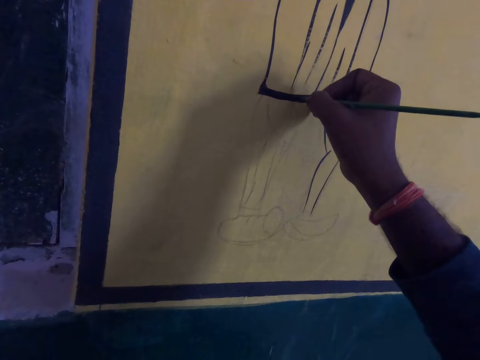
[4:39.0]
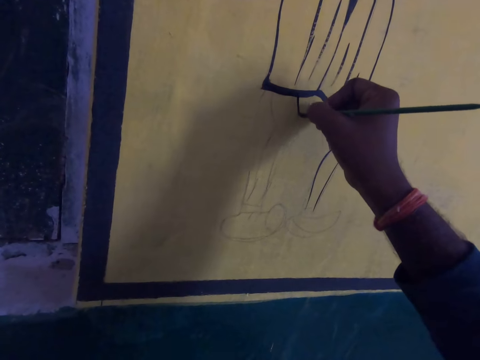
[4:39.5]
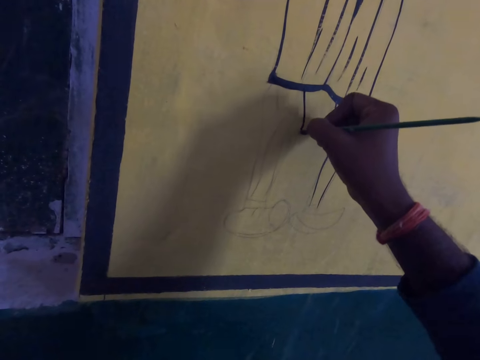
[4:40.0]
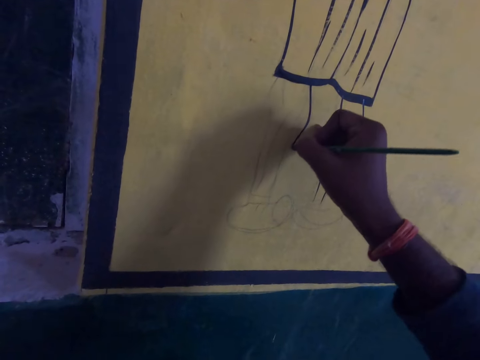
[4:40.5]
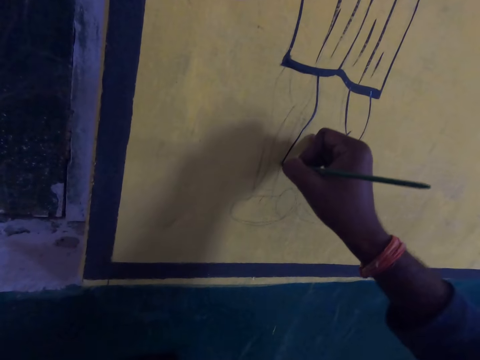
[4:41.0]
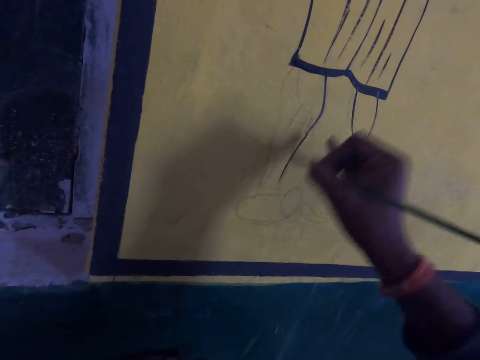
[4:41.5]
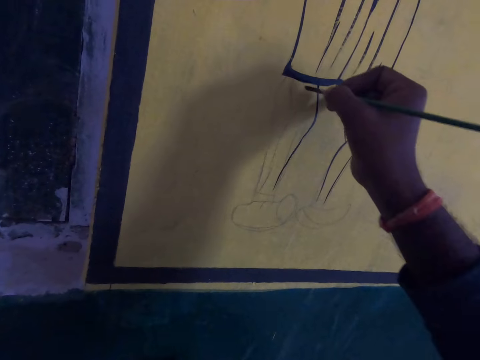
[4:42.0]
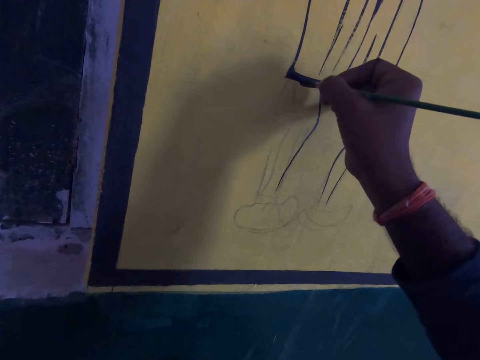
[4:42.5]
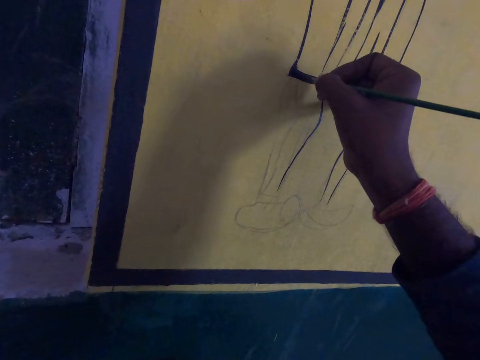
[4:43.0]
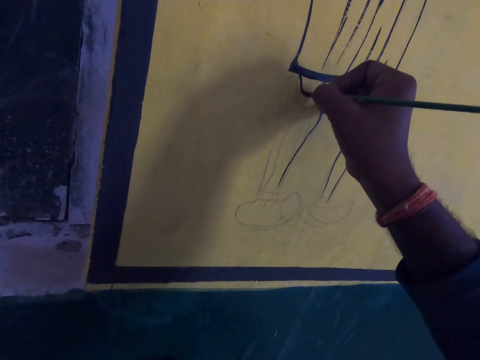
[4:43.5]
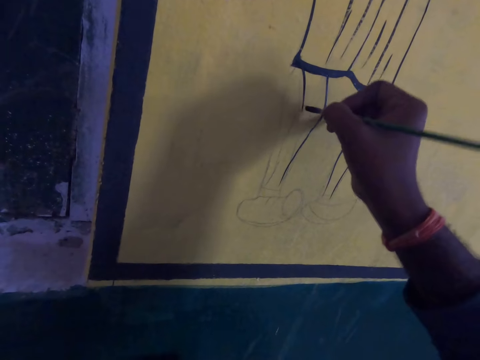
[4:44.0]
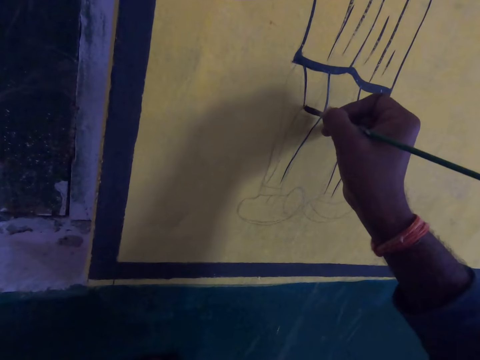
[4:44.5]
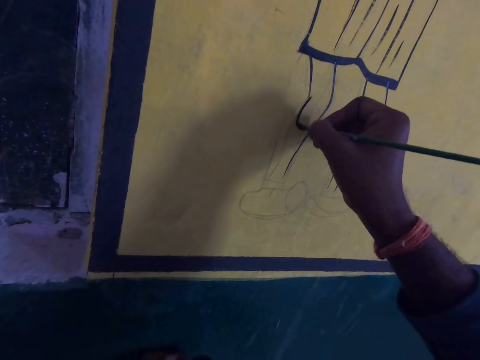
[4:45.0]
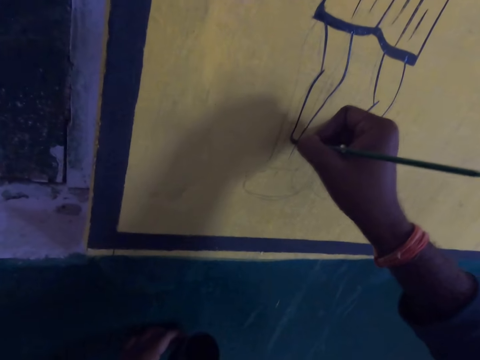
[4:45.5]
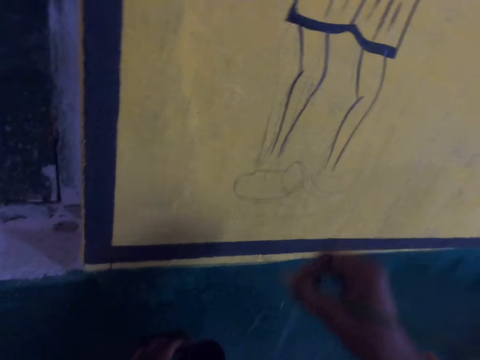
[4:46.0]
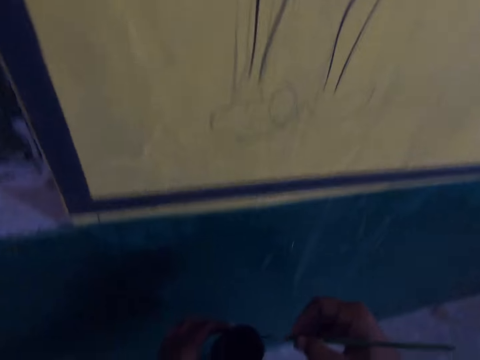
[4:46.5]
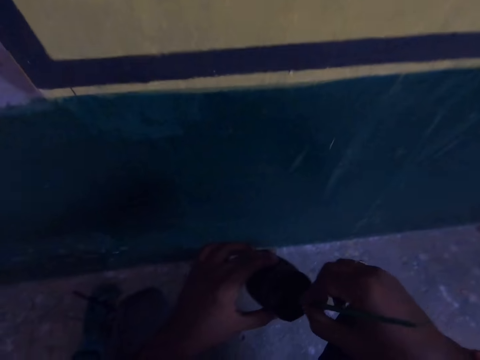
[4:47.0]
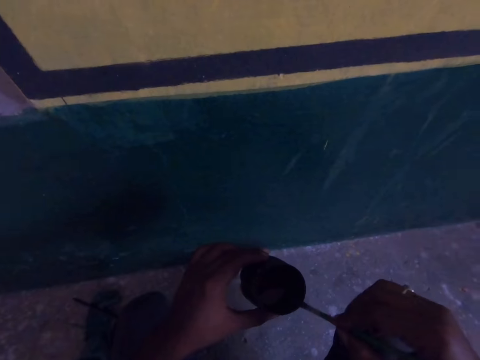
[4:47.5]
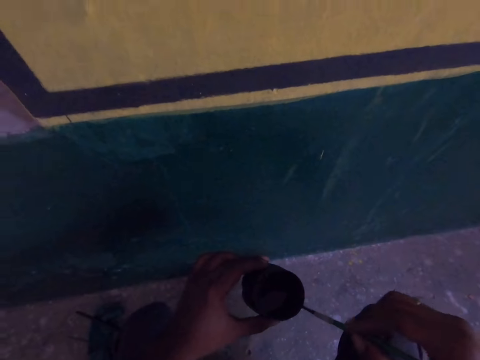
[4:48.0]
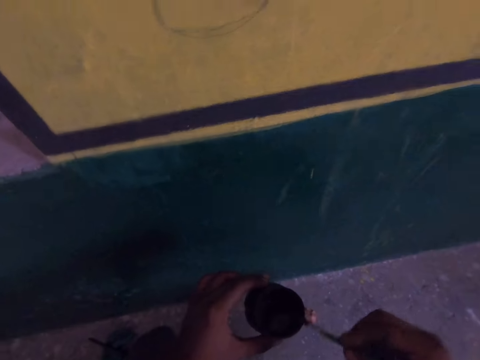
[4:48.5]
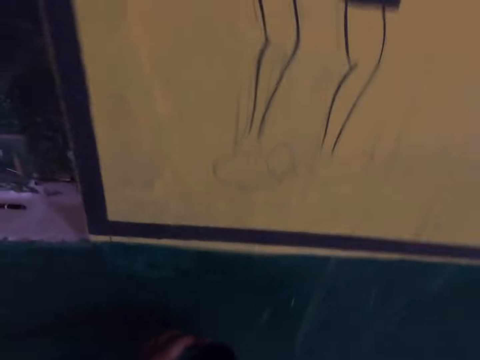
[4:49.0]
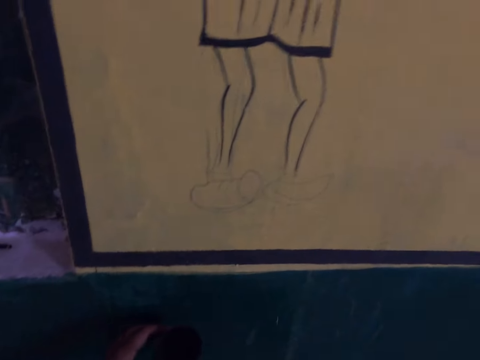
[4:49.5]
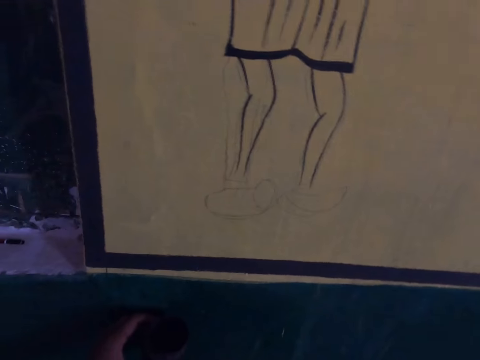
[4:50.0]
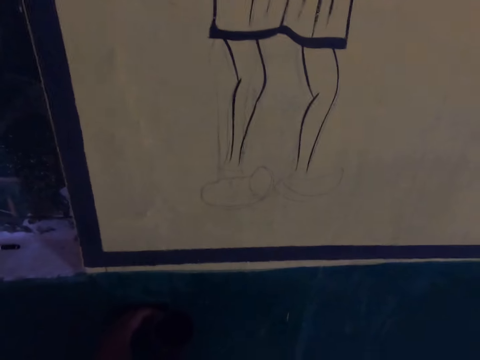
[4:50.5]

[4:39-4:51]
The camera wearer draws on a board using a paintbrush. They dip the drawing brush into the paint container.

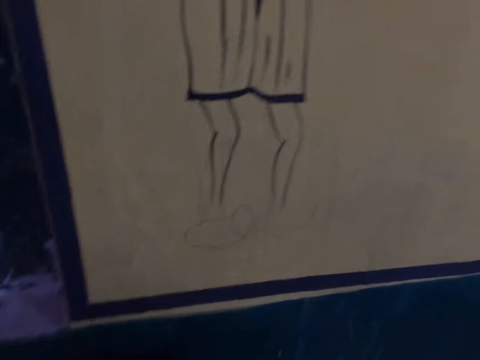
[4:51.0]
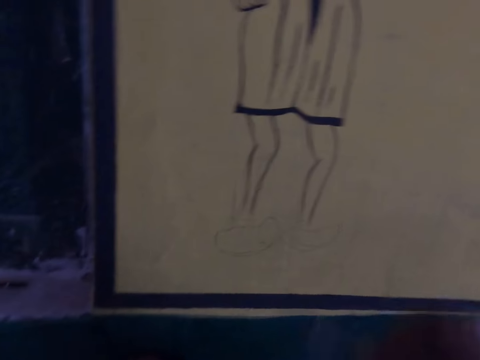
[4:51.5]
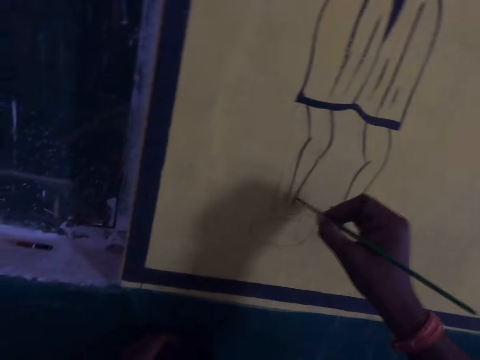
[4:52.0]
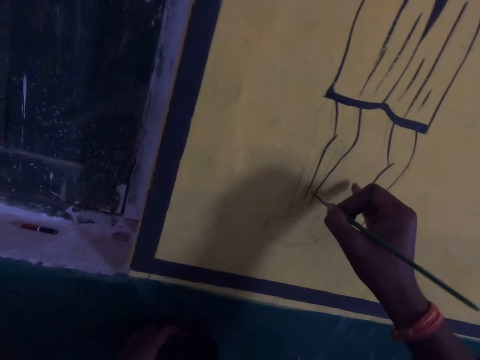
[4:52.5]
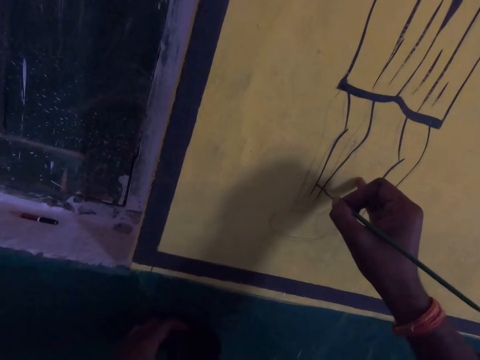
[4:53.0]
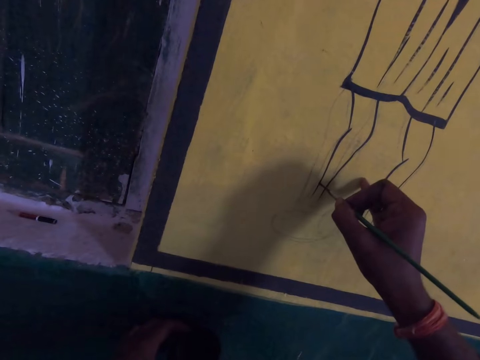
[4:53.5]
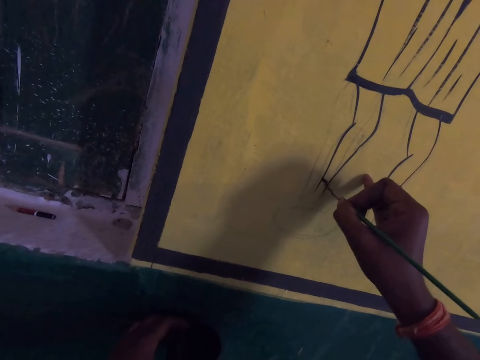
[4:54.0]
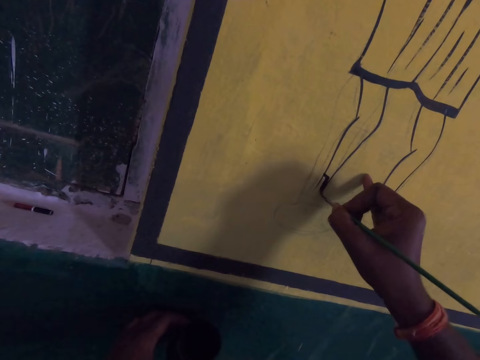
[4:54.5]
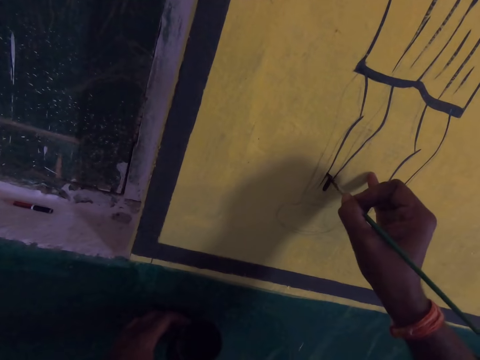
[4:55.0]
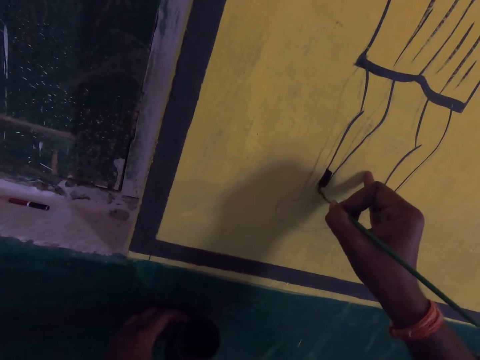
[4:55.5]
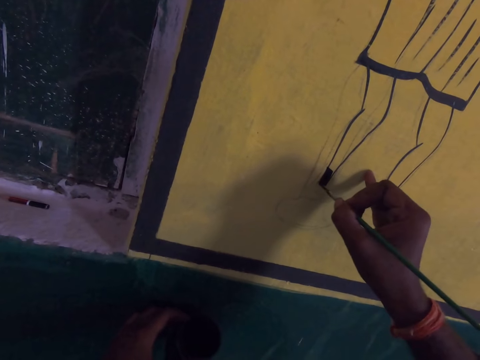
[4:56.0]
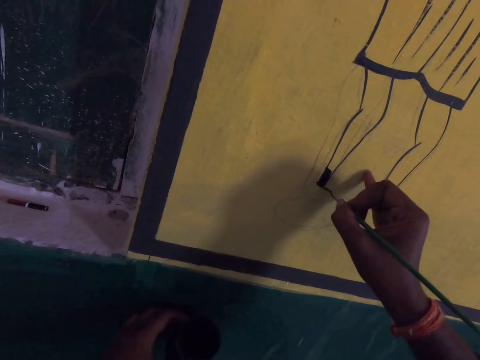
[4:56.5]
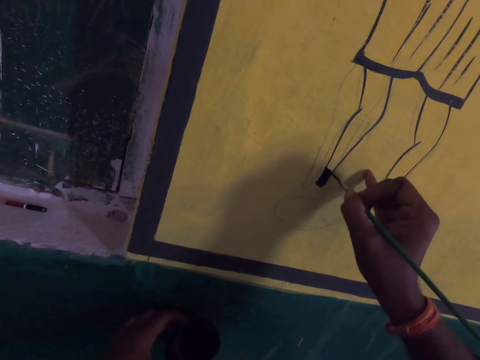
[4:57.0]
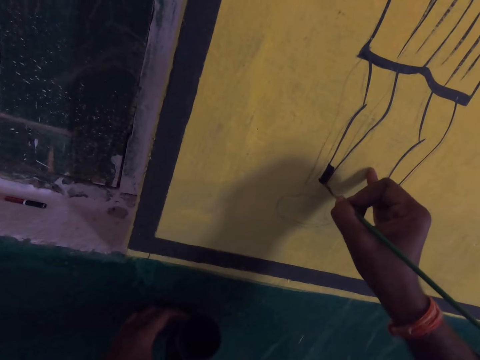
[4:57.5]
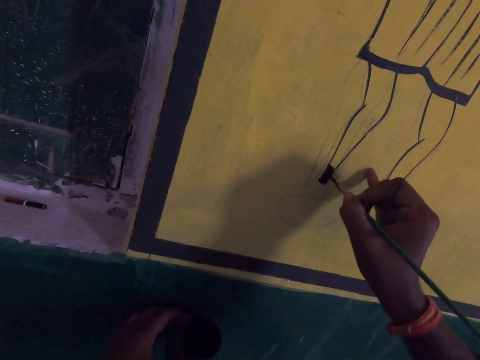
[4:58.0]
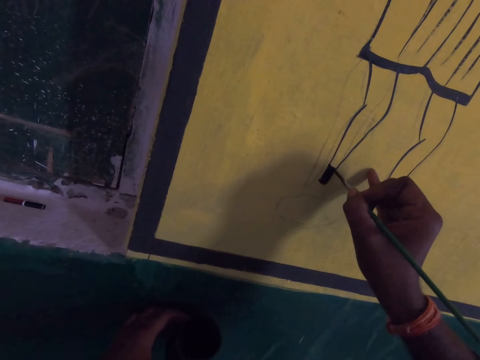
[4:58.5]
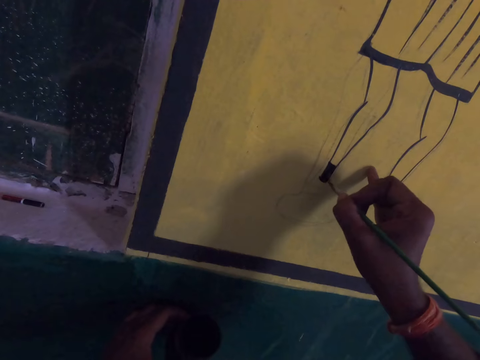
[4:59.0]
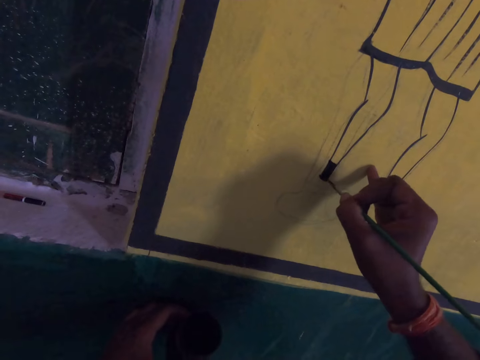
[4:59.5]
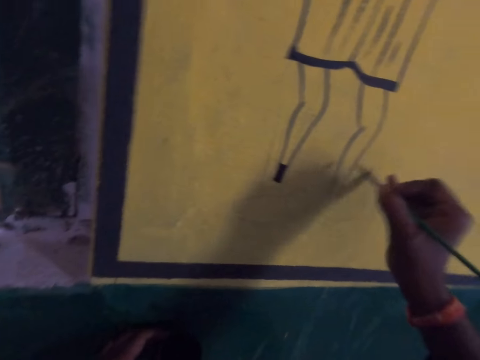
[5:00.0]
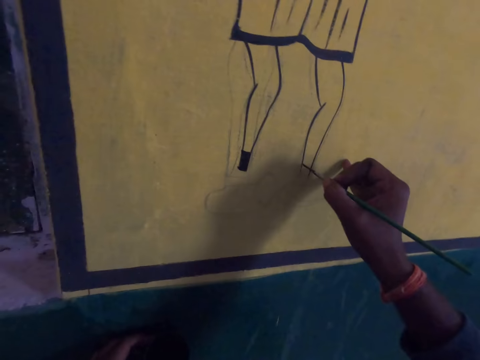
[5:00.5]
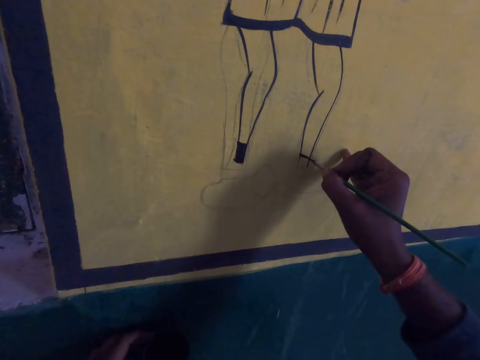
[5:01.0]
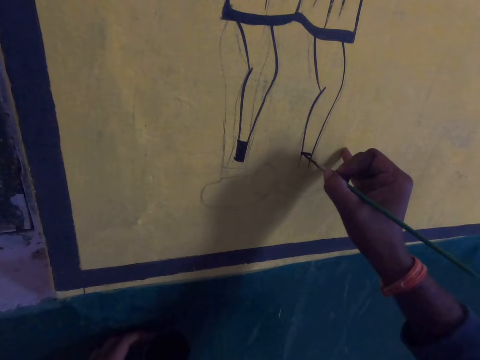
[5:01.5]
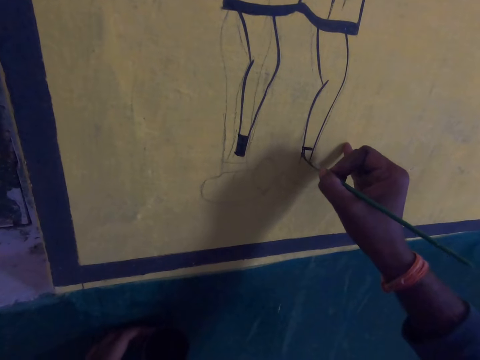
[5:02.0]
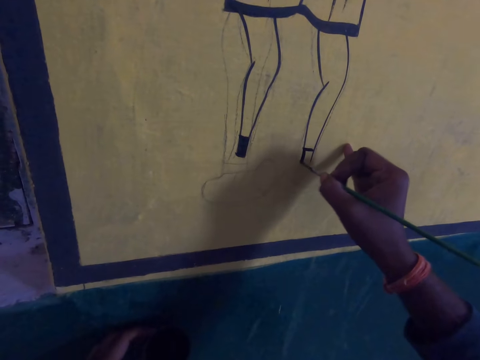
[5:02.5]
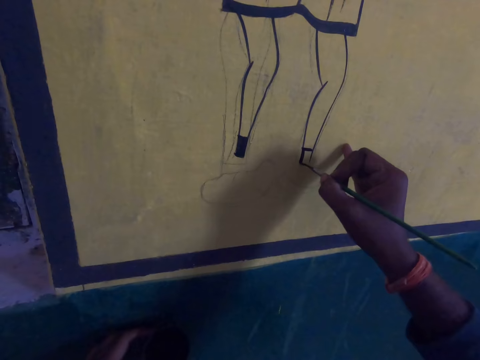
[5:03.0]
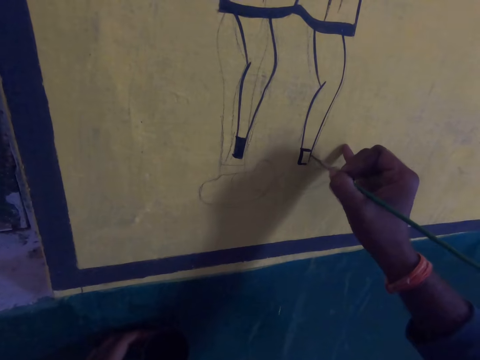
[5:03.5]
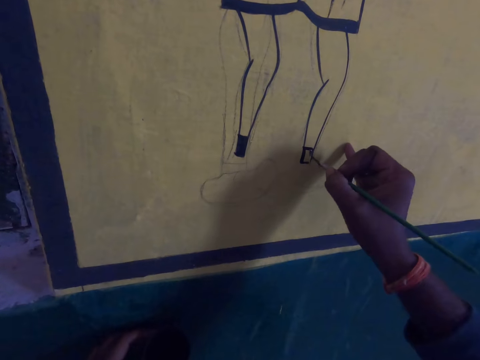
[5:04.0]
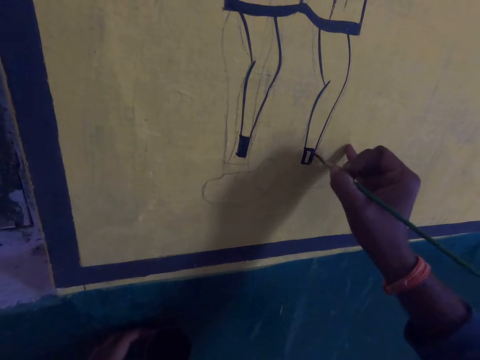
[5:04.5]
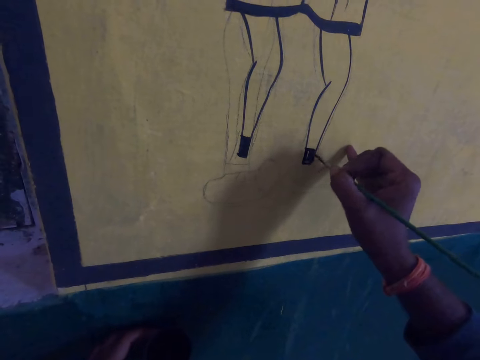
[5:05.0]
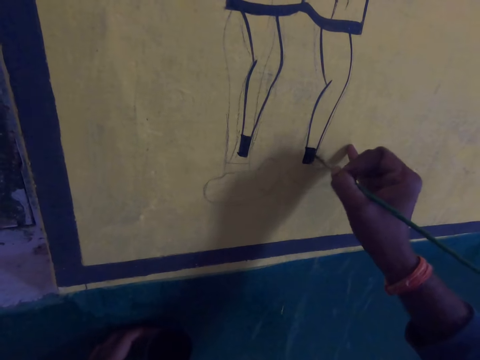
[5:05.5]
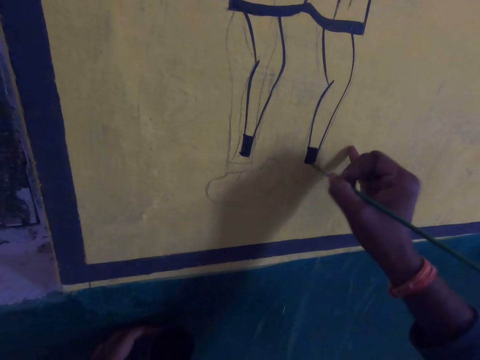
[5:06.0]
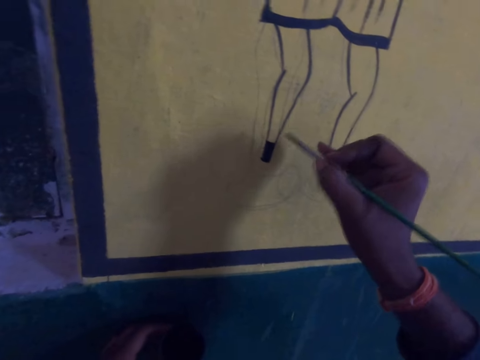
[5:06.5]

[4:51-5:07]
The camera wearer draws on the wall with the drawing brush. They draw on a board using a paintbrush. They do so repeatedly.
